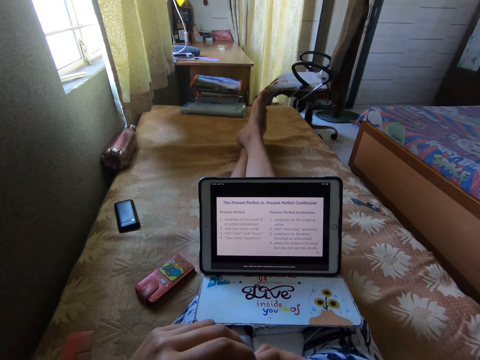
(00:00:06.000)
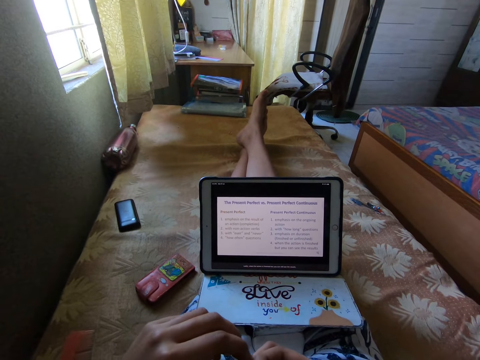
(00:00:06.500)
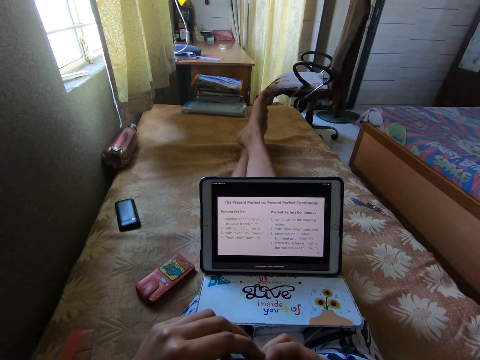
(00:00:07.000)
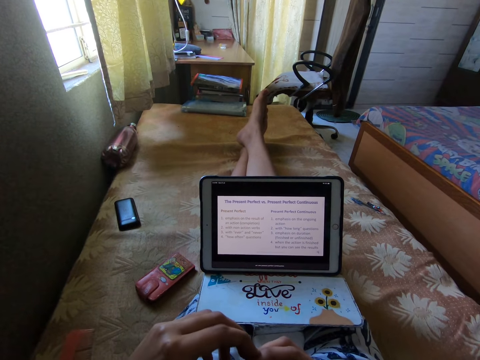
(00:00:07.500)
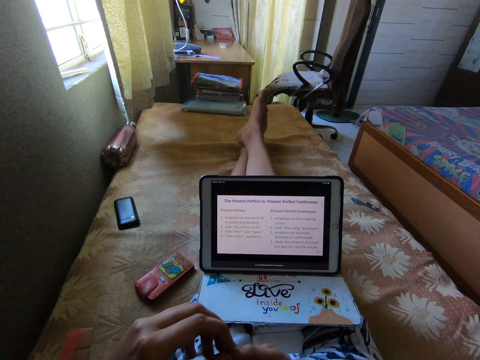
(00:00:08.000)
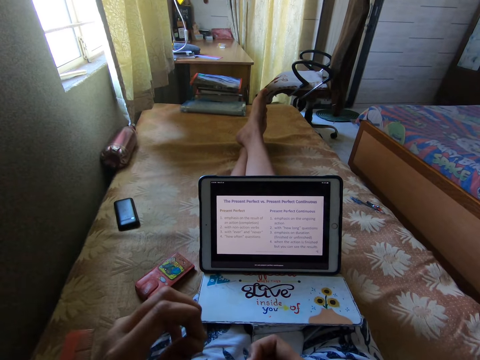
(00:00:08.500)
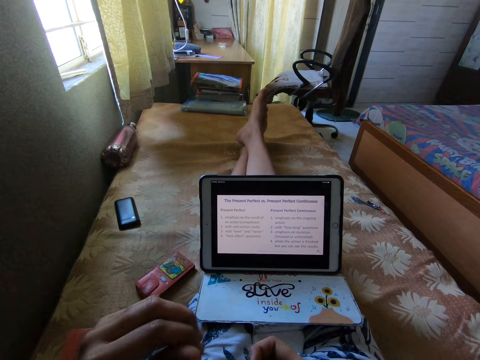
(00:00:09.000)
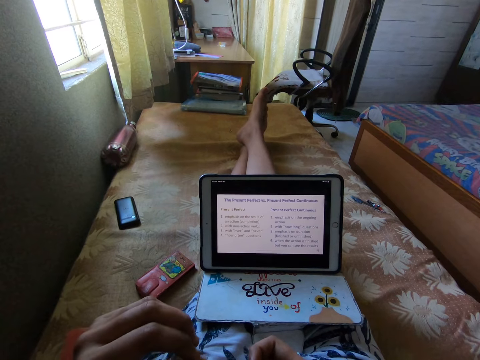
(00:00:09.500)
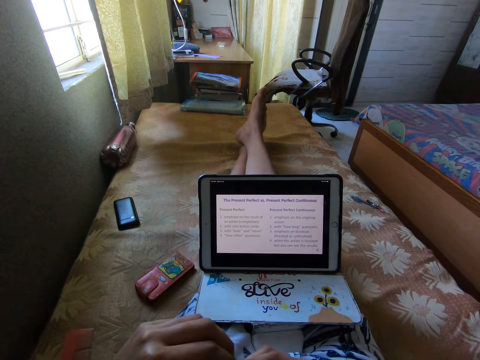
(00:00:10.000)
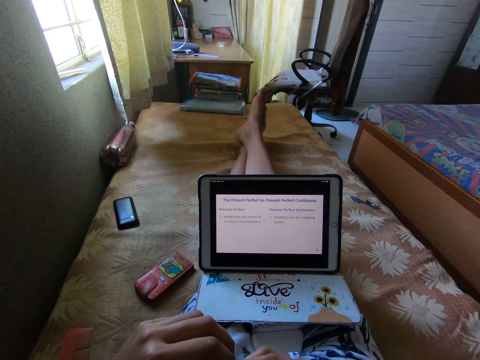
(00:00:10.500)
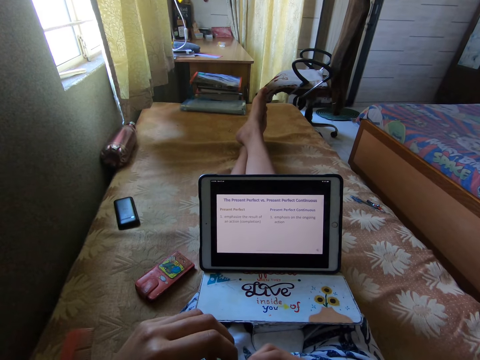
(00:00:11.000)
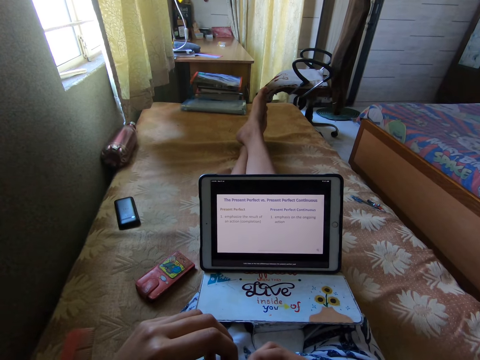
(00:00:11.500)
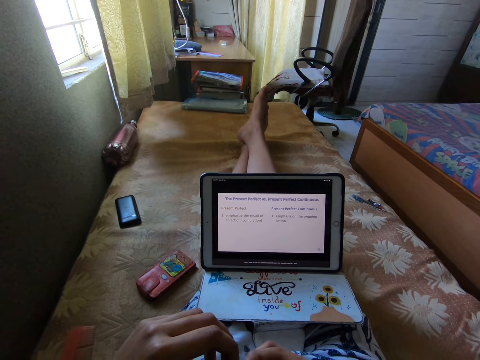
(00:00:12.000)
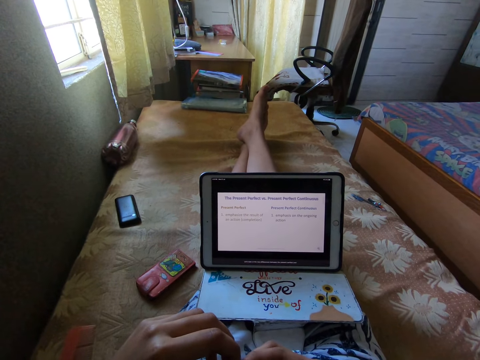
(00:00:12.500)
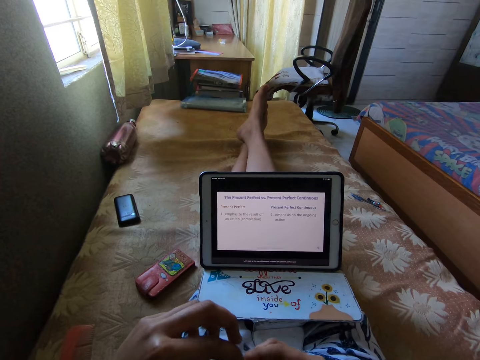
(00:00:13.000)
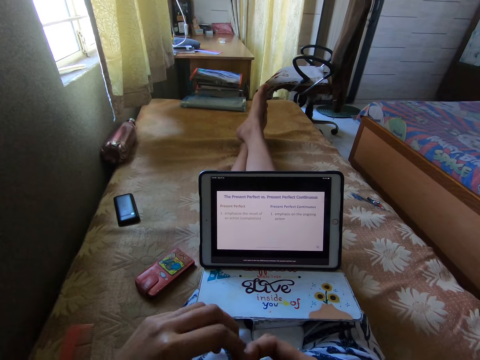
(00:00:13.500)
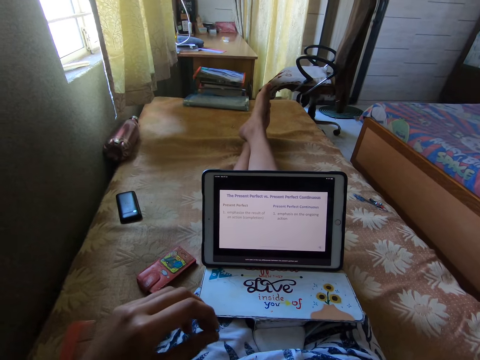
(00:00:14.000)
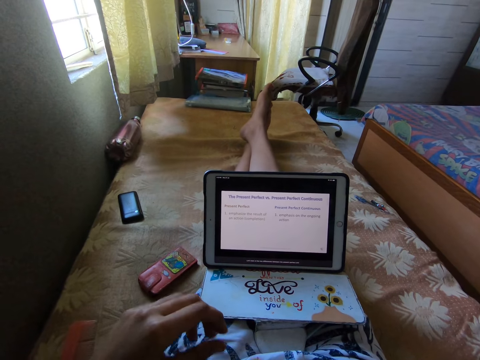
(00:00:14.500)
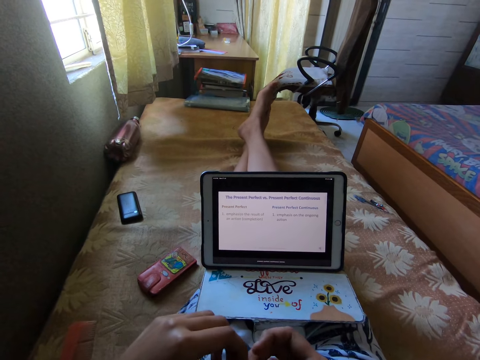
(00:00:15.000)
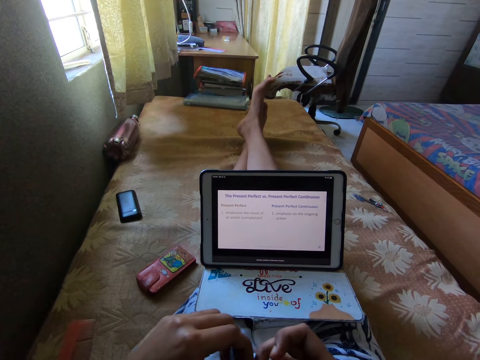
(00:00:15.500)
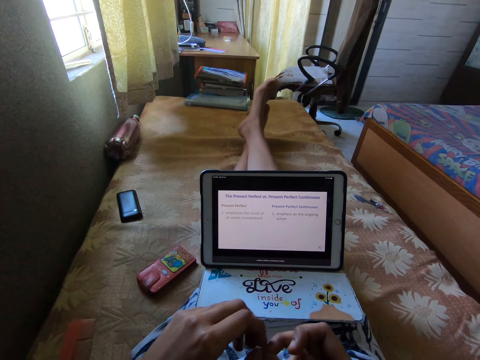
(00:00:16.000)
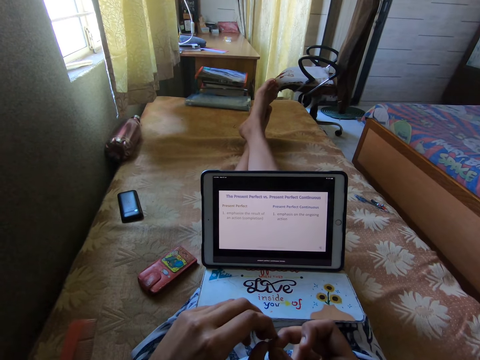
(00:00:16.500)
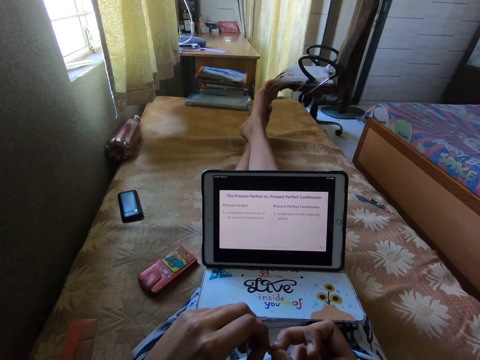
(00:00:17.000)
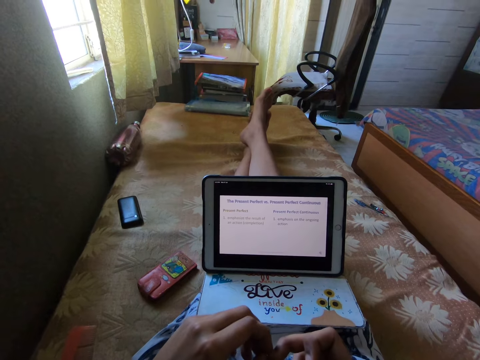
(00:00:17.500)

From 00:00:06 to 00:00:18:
The camera wearer watches a video on the iPad.

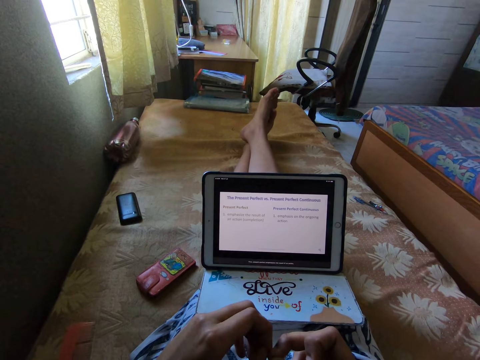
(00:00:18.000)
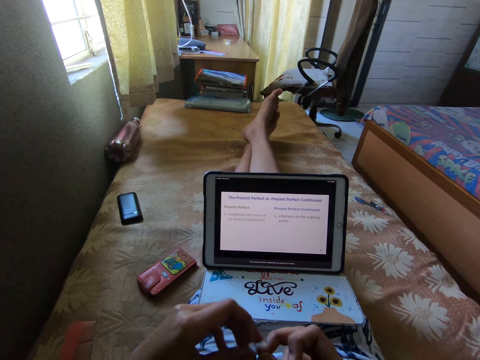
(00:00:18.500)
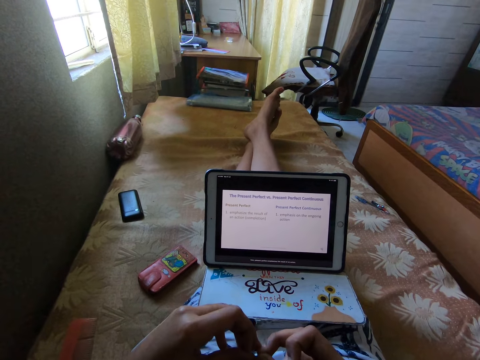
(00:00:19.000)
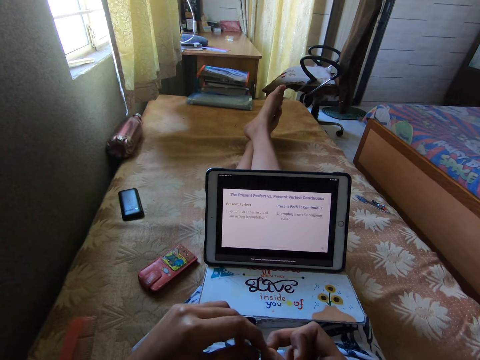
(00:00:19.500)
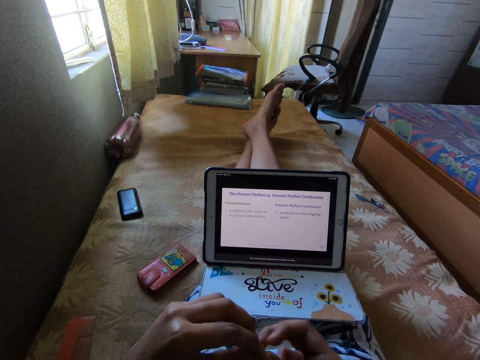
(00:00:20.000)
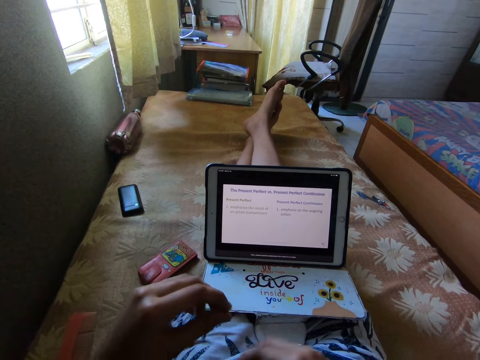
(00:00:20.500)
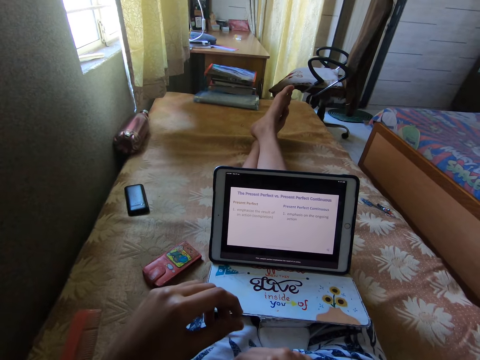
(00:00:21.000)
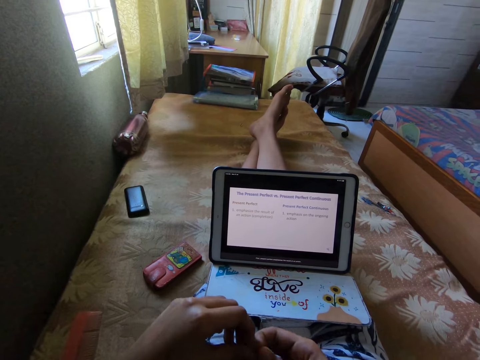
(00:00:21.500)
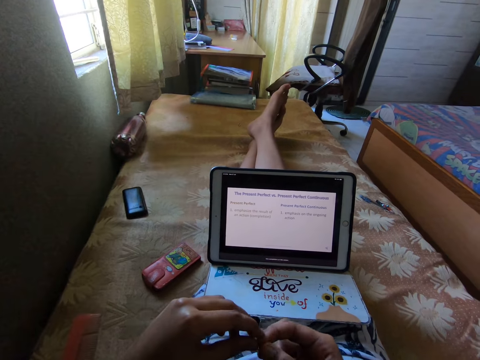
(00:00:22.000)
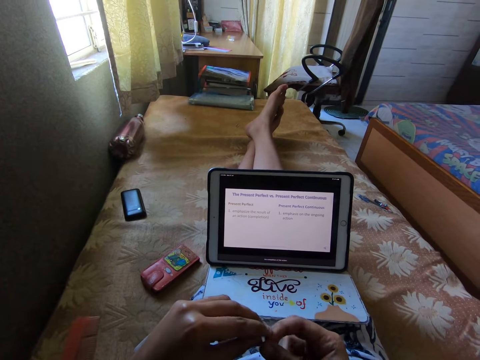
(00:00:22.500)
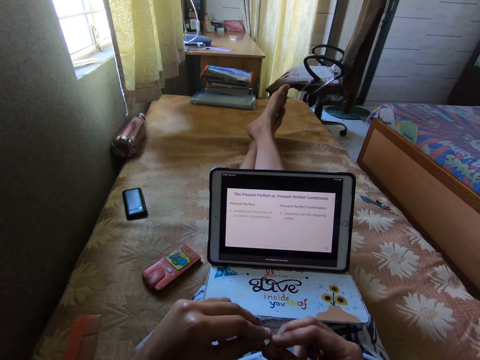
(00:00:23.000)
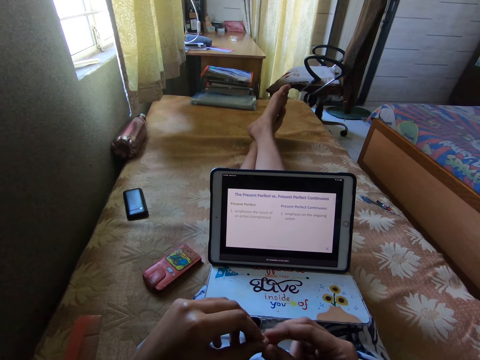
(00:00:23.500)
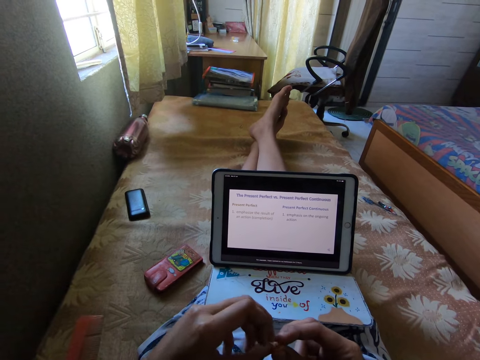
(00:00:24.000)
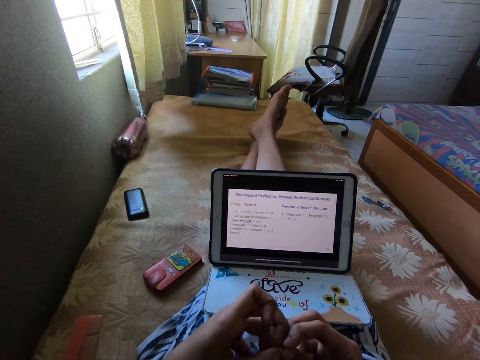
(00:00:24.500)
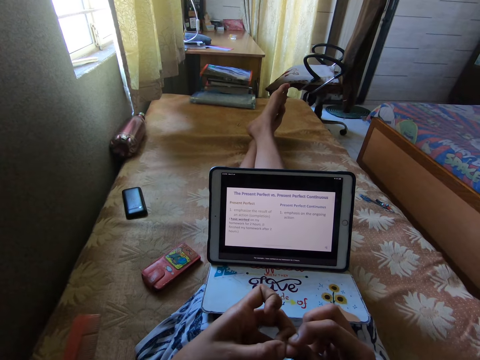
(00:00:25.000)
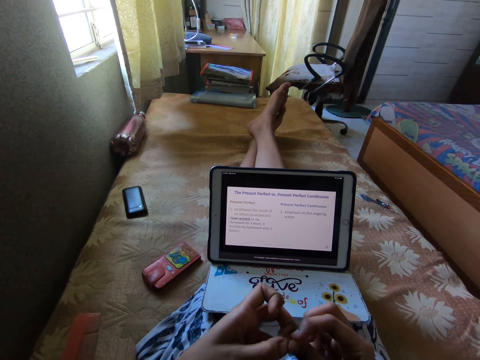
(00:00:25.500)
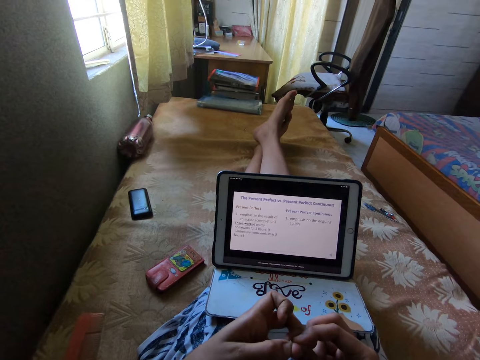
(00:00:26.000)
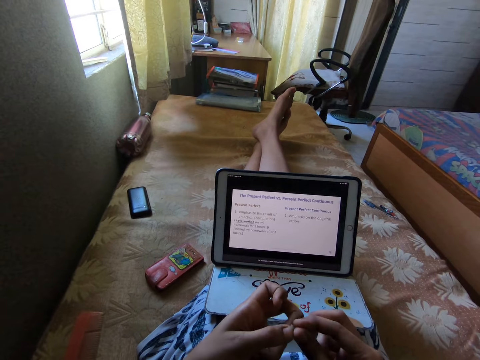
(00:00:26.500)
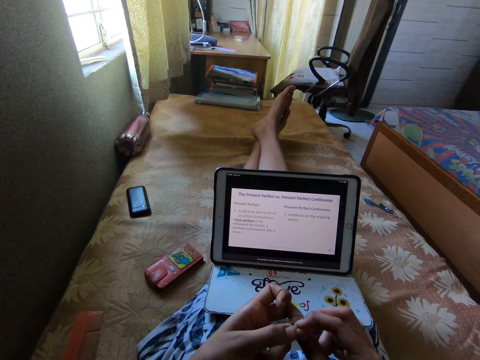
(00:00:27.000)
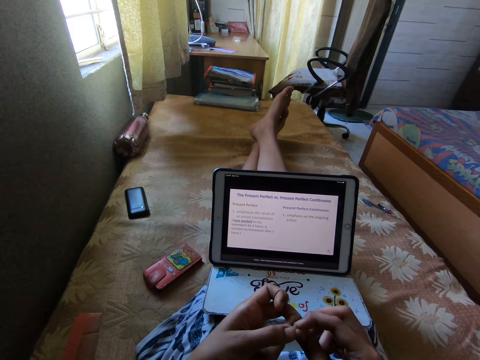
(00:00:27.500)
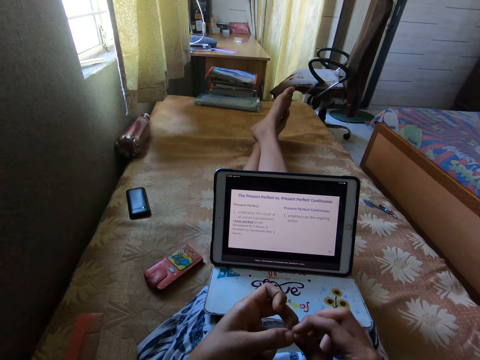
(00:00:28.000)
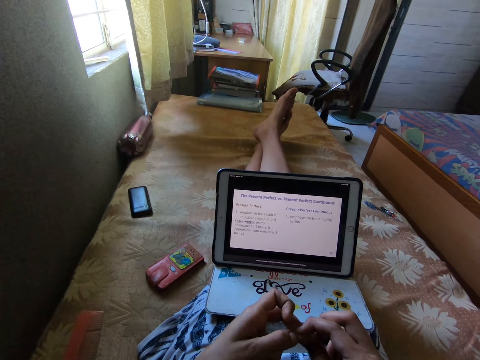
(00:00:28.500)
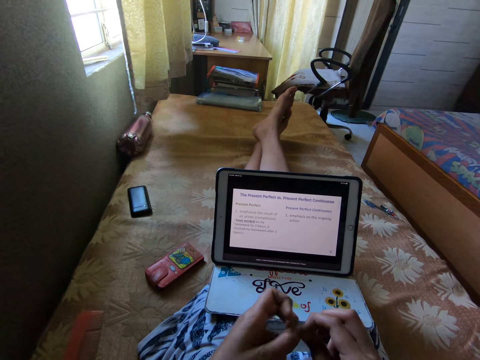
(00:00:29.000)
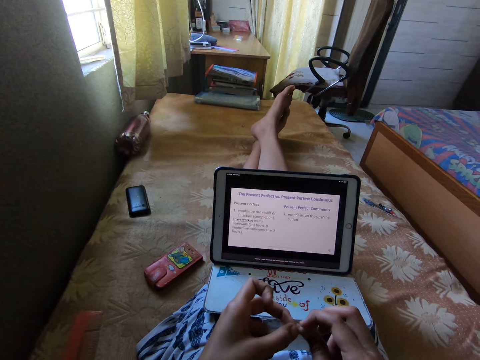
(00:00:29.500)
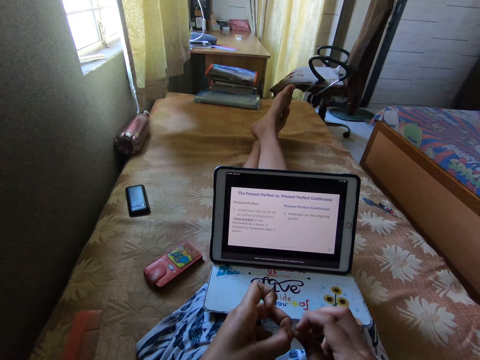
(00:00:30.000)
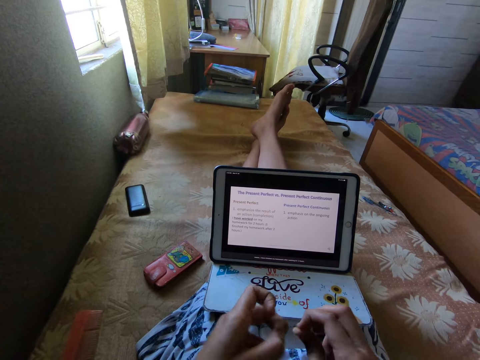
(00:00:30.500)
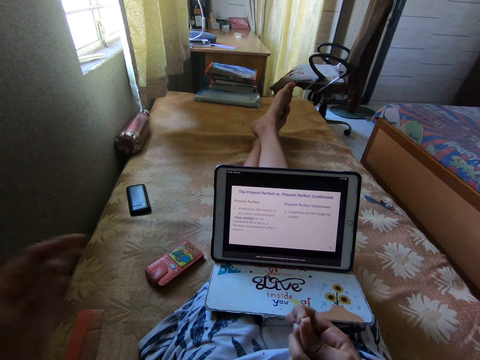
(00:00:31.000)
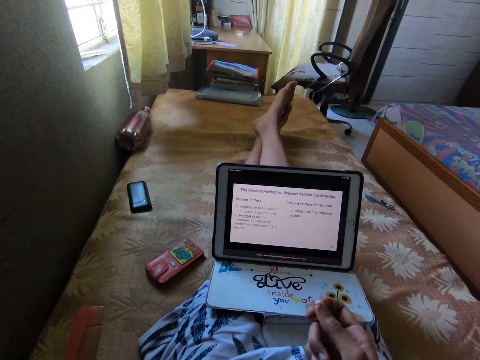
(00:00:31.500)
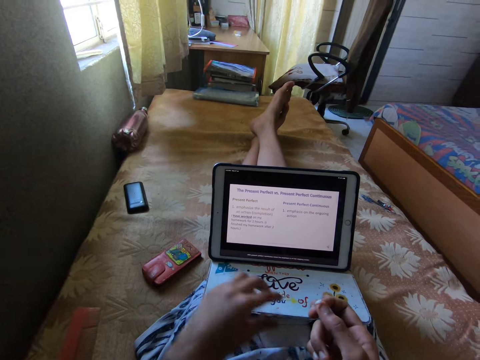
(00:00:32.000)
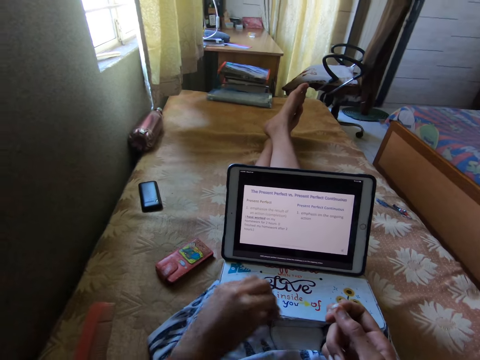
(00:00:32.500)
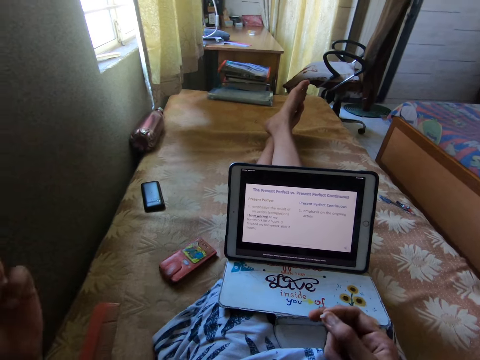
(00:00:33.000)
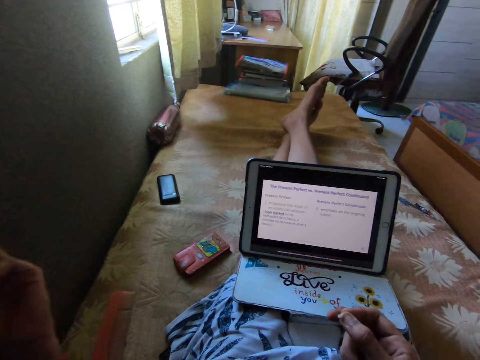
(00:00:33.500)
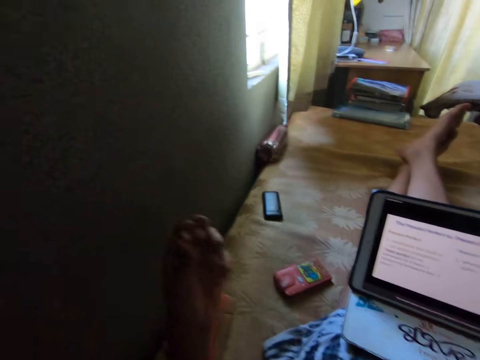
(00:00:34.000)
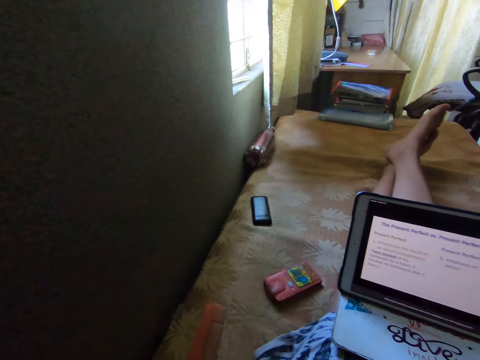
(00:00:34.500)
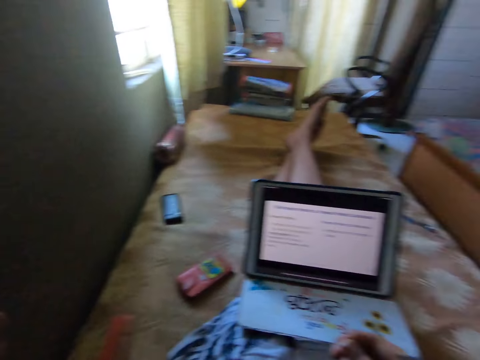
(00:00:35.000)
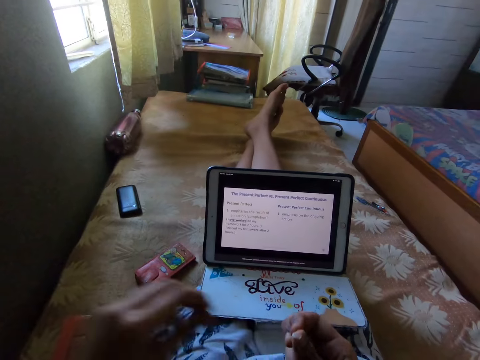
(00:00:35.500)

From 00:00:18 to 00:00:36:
The camera wearer picks the item. They read on the tablet and play with the item in the hands. They twist fingers. They throw the item down, pick up the item, throw the item down. They stretch a hand.
